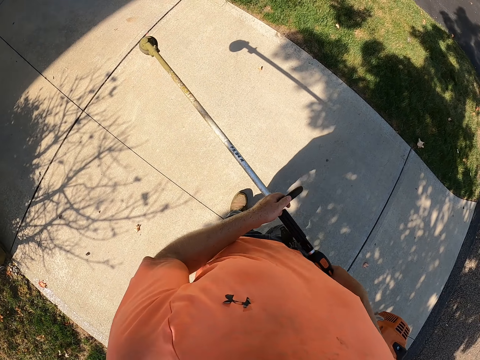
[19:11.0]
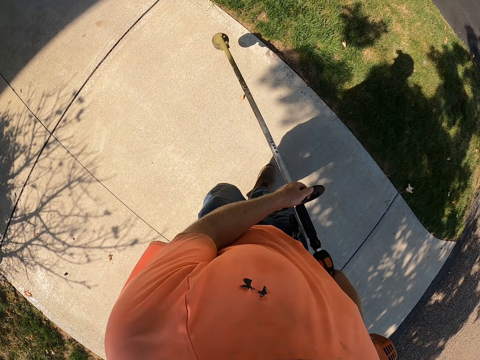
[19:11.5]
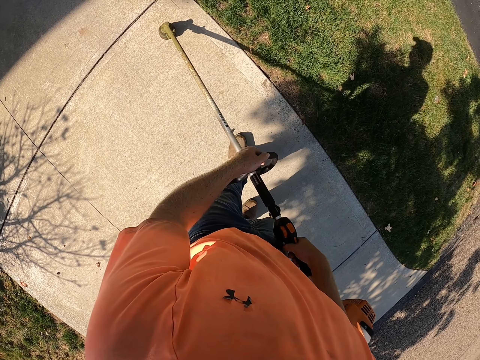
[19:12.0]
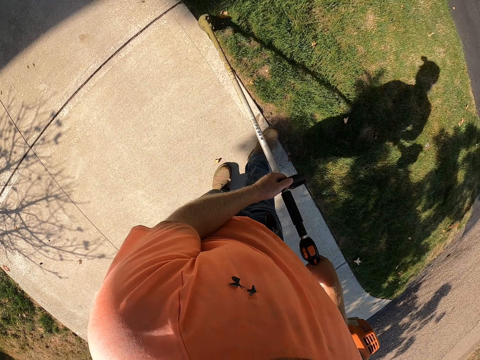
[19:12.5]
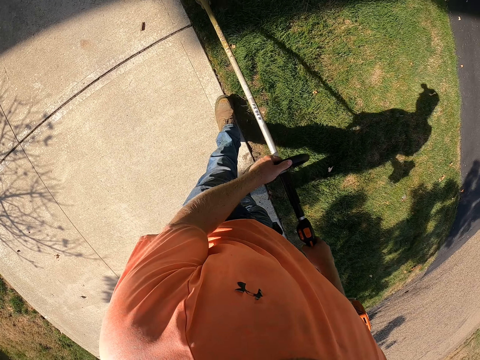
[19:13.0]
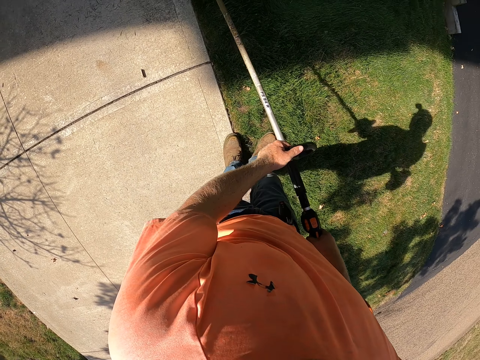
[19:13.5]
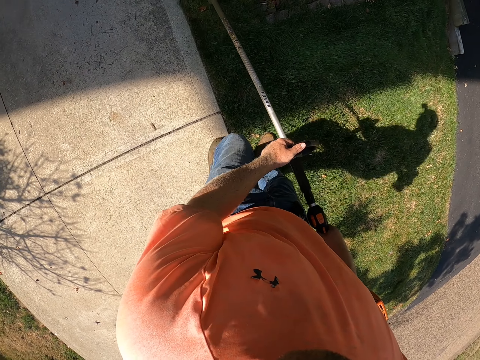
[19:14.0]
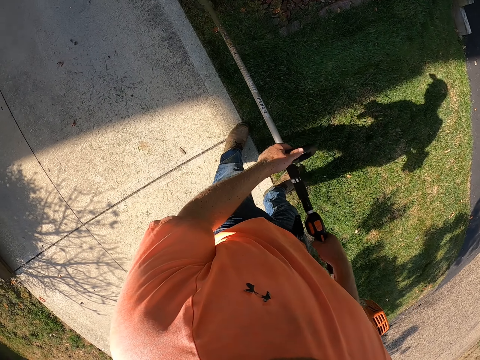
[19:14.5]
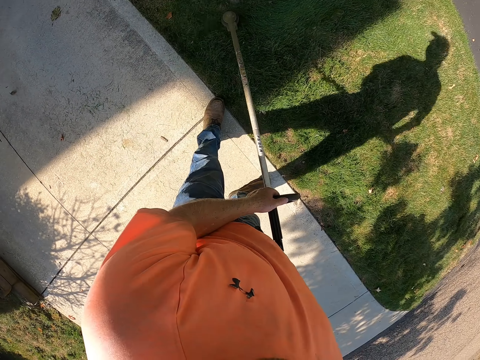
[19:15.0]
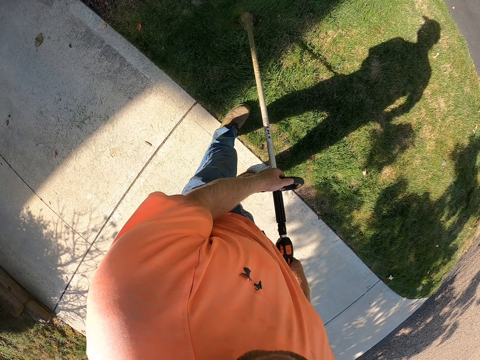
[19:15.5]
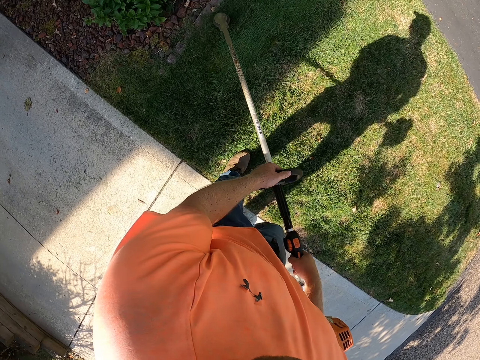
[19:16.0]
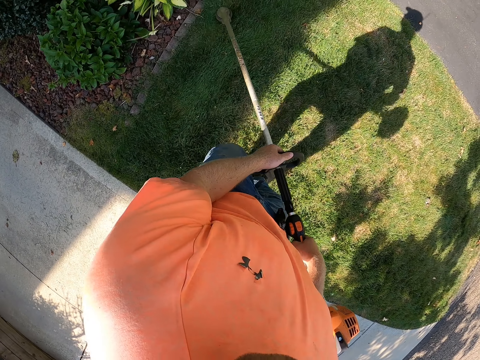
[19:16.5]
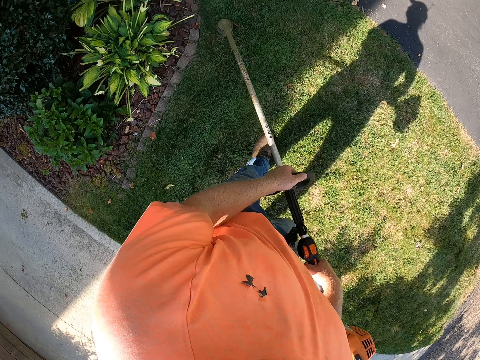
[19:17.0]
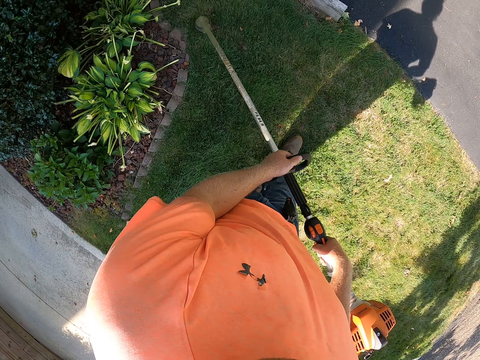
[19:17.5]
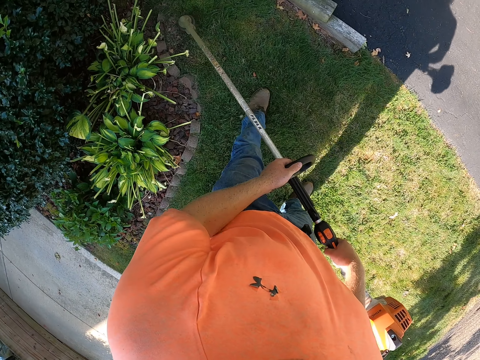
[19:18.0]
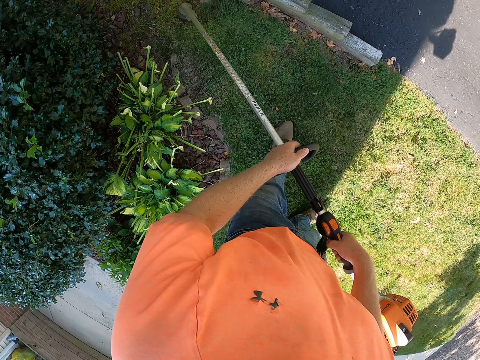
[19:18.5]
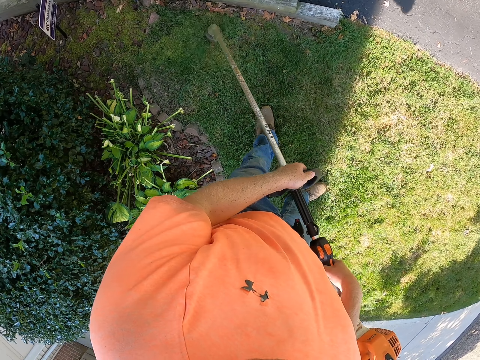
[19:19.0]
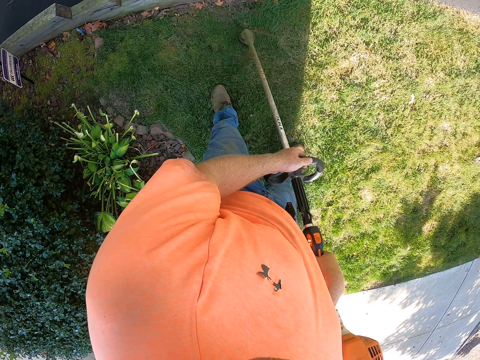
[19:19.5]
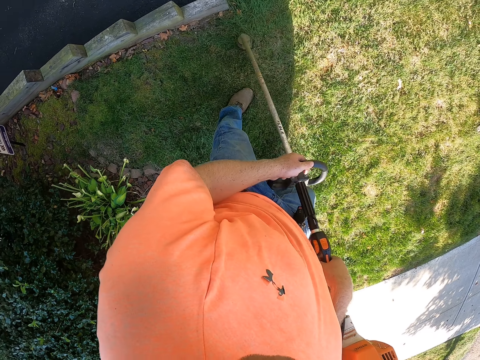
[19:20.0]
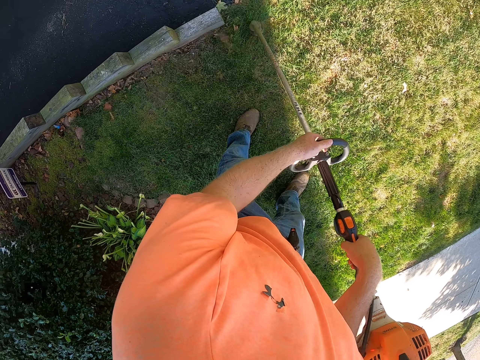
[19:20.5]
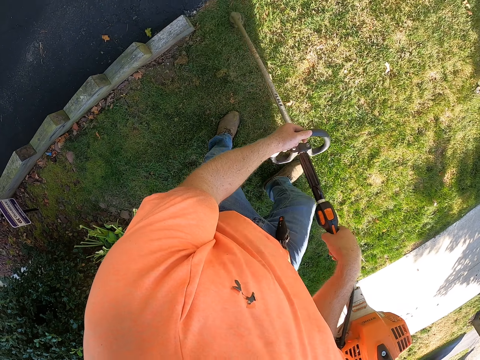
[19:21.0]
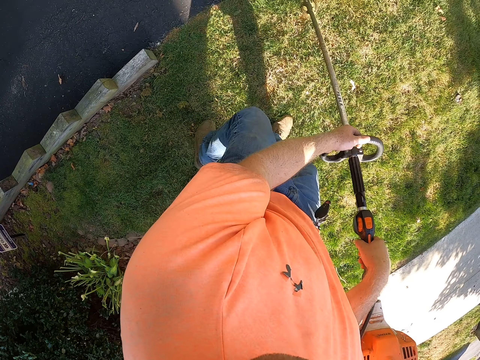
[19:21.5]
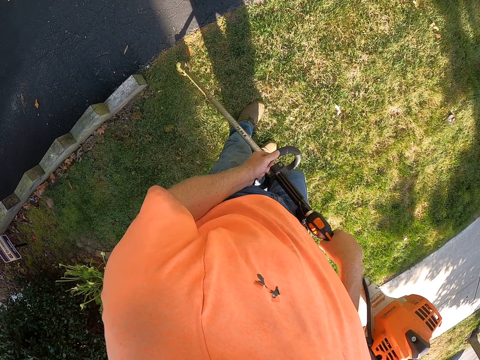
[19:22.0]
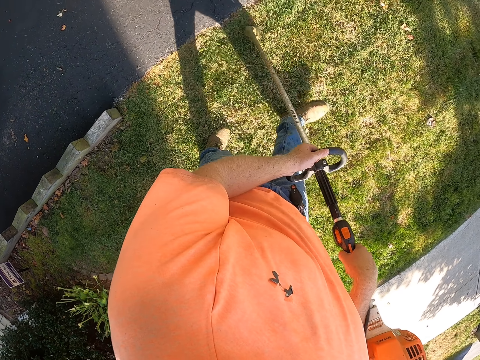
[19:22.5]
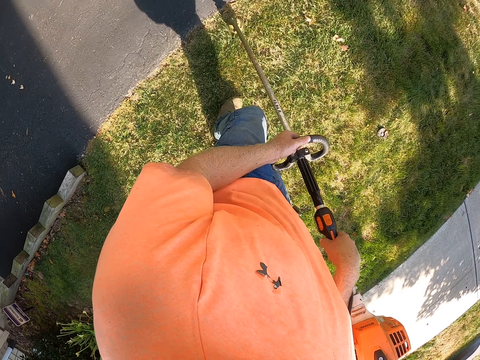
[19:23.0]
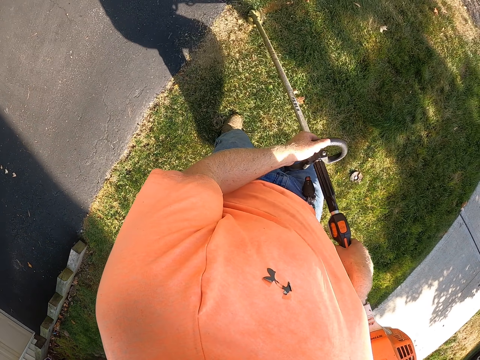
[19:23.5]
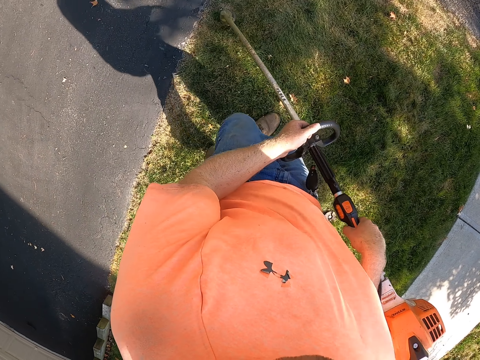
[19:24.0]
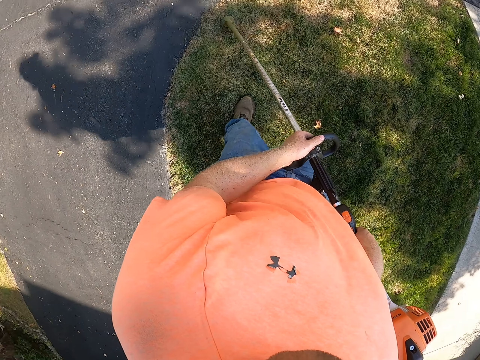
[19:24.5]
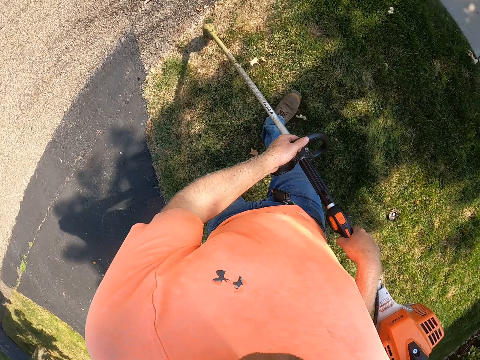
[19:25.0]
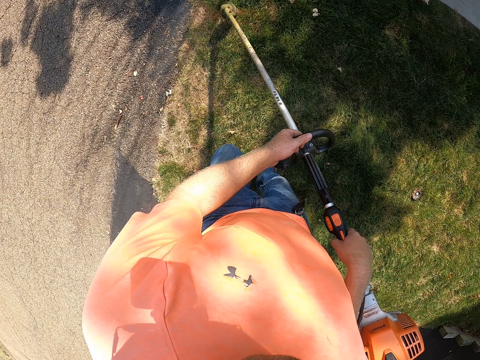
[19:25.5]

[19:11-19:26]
The camera wearer cuts the grass with the string trimmer with both hands.

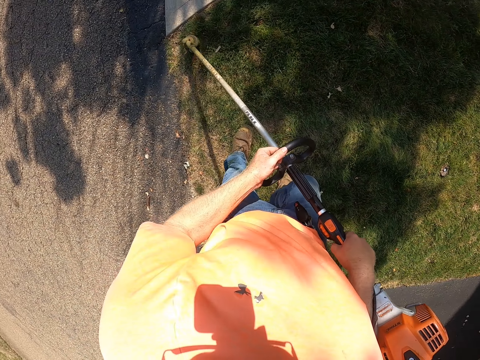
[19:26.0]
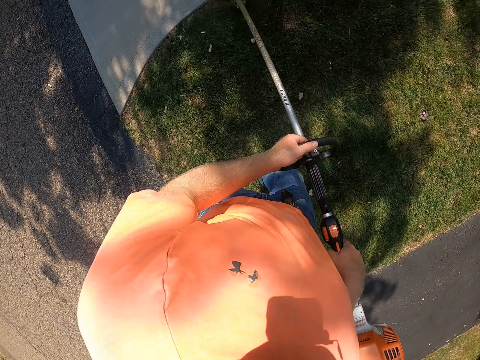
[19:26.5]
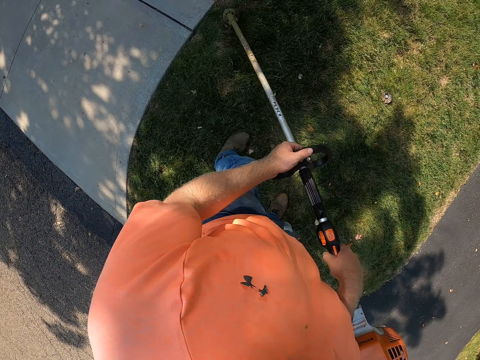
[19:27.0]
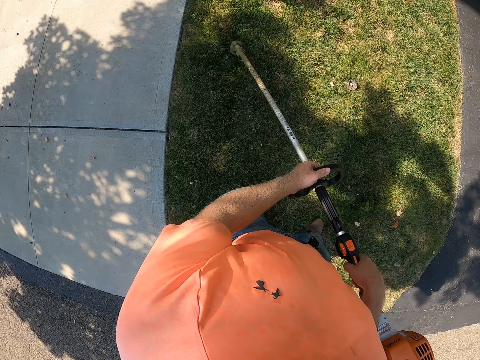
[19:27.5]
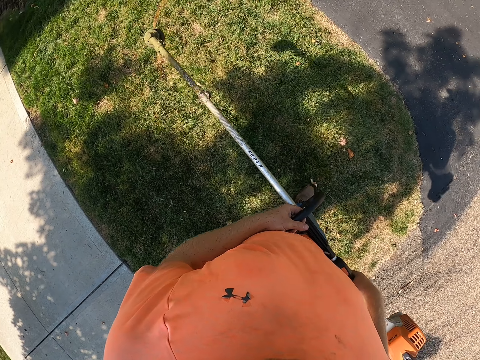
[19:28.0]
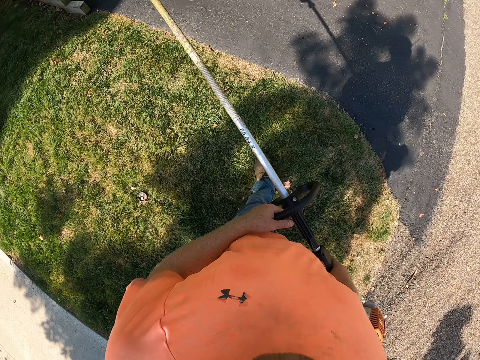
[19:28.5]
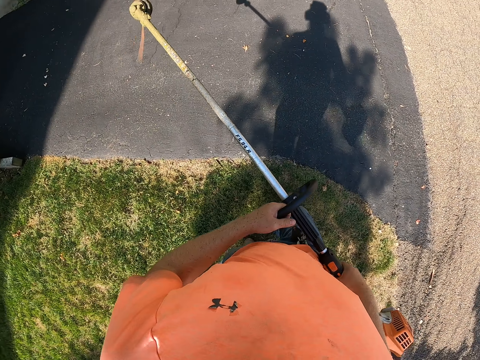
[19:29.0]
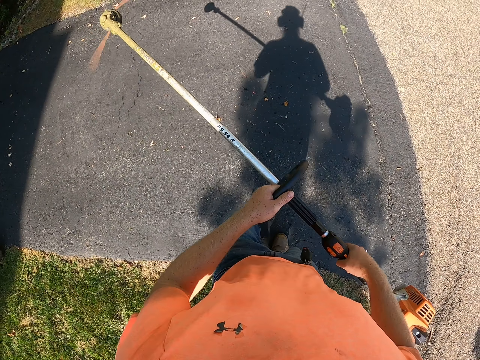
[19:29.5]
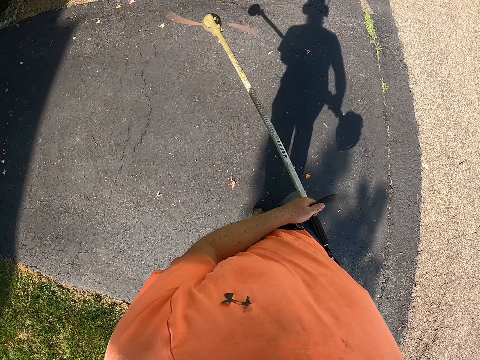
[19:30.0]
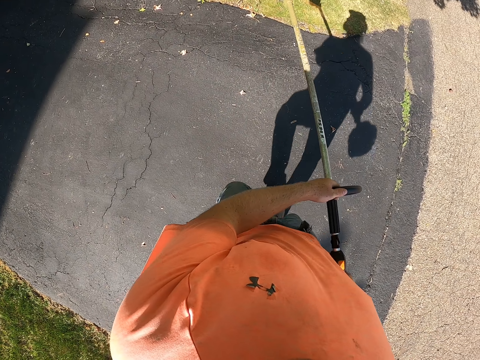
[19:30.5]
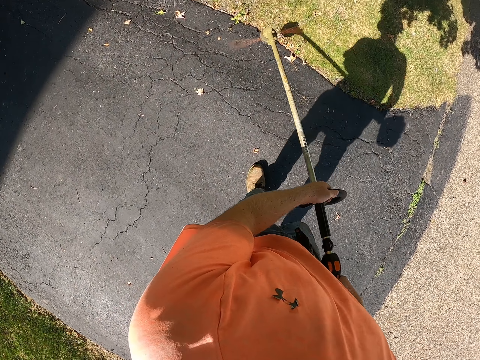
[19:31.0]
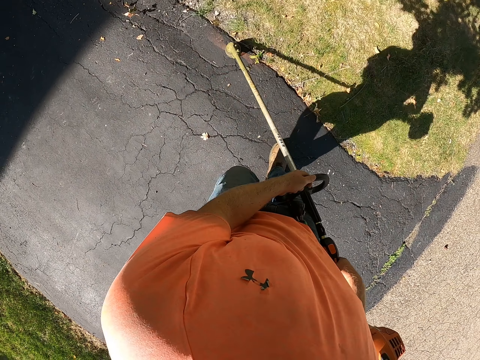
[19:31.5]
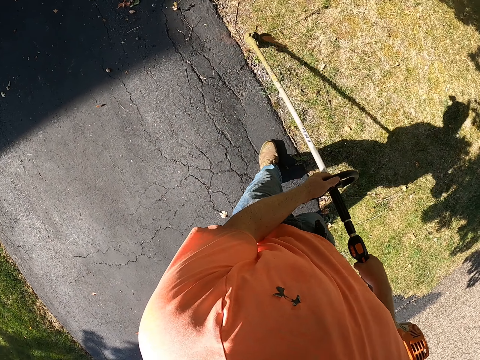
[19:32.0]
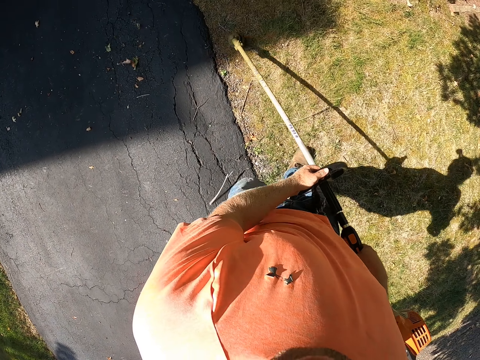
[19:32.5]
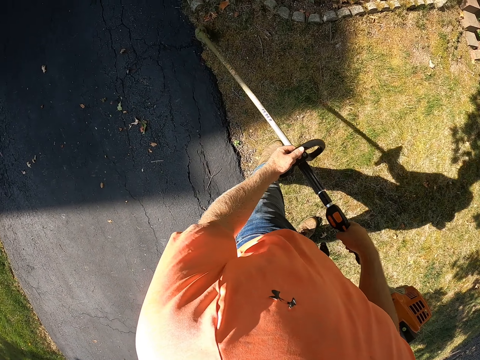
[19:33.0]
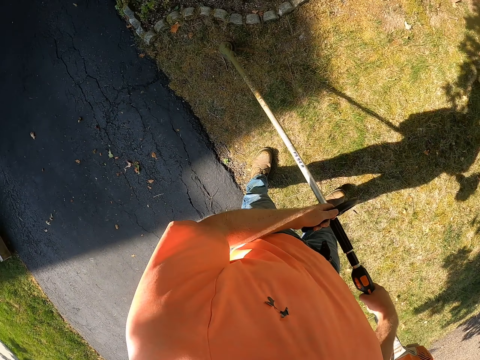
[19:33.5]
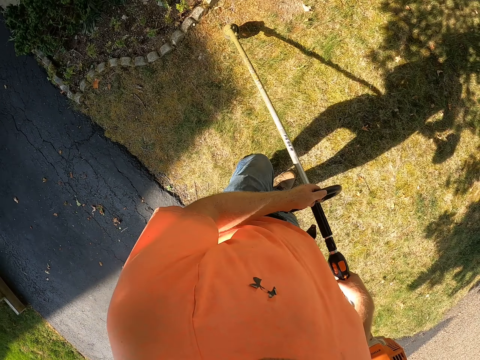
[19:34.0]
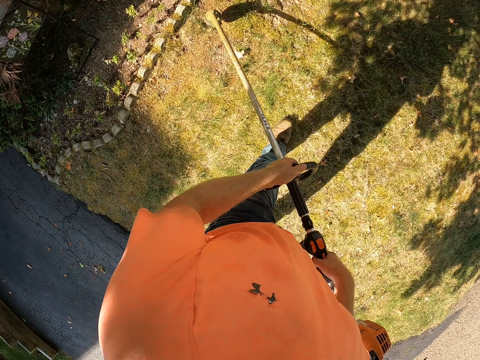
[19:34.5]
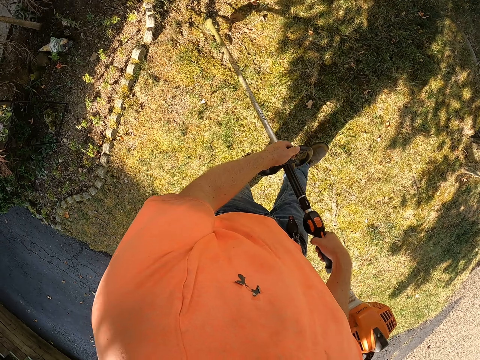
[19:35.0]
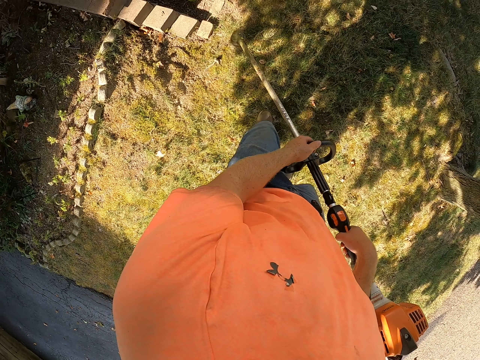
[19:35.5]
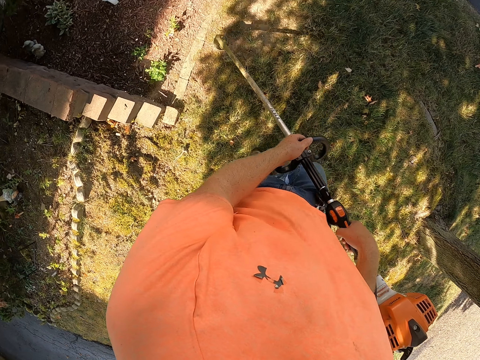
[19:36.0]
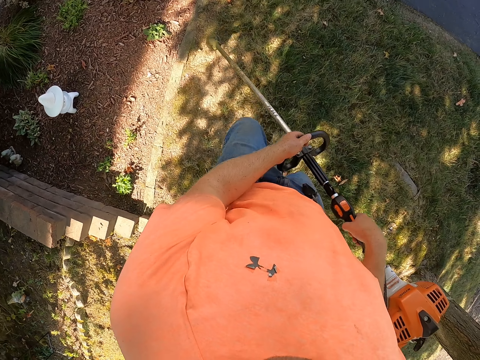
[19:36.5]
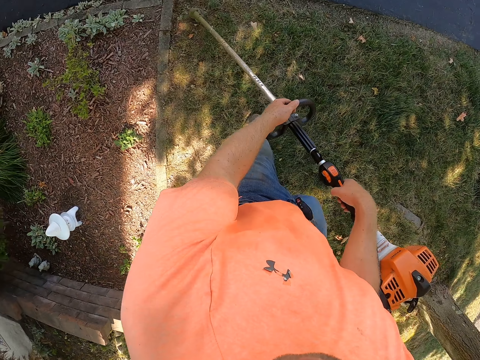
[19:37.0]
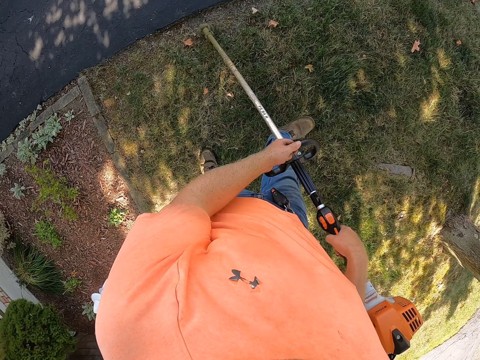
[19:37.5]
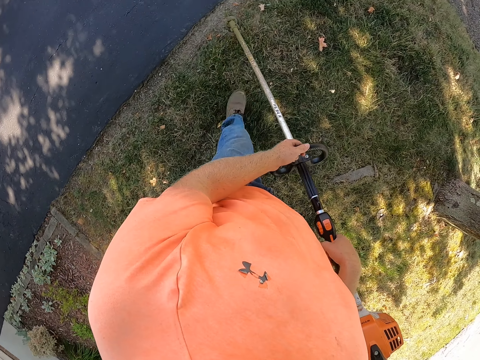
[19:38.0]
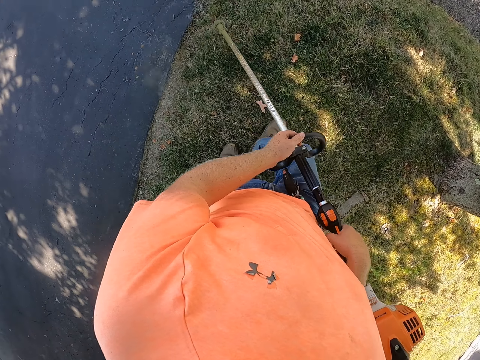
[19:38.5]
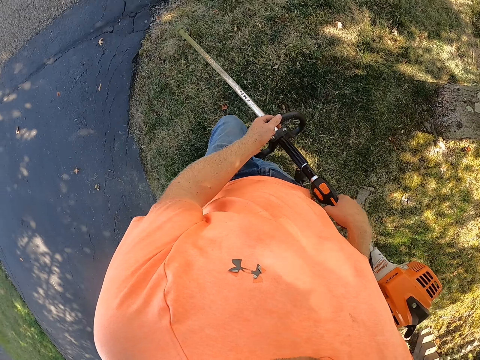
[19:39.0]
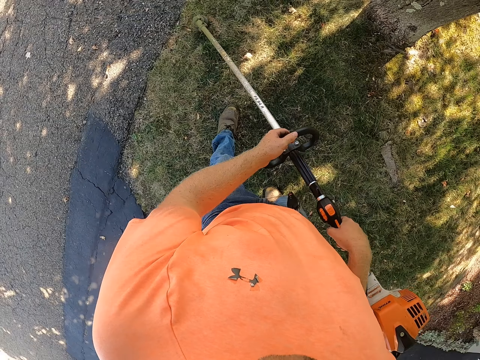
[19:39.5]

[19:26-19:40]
The camera wearer cuts the grass with the string trimmer with both hands.
